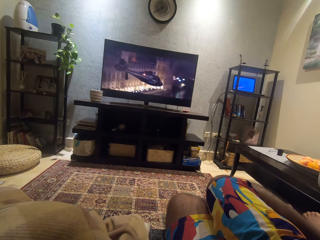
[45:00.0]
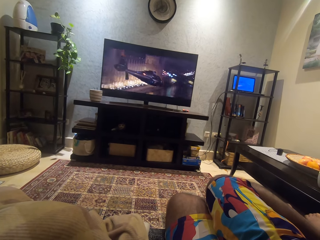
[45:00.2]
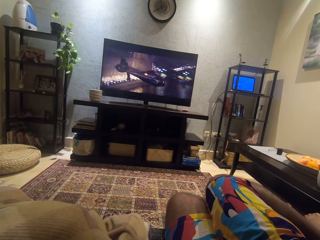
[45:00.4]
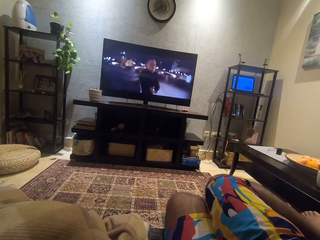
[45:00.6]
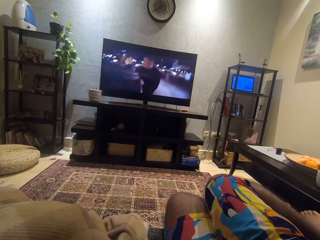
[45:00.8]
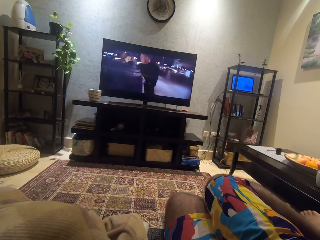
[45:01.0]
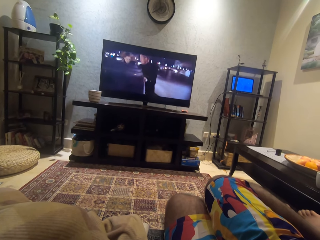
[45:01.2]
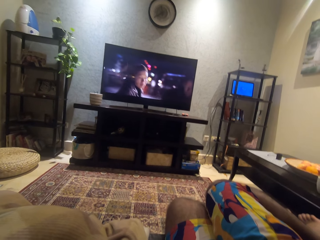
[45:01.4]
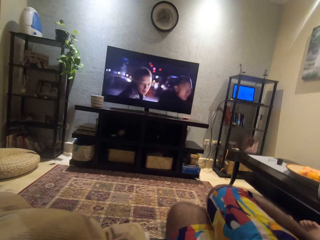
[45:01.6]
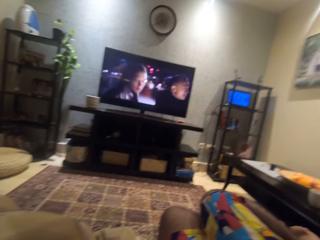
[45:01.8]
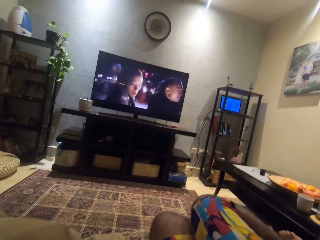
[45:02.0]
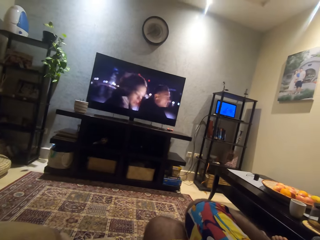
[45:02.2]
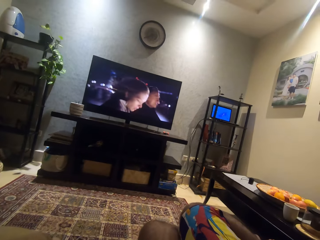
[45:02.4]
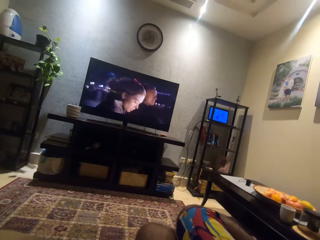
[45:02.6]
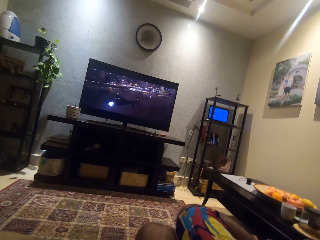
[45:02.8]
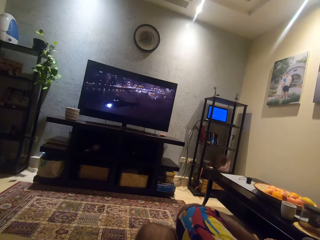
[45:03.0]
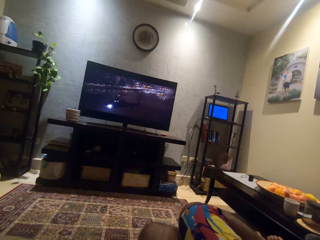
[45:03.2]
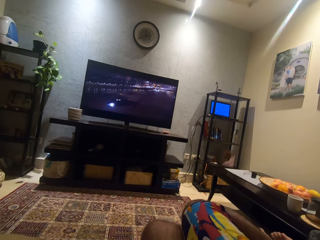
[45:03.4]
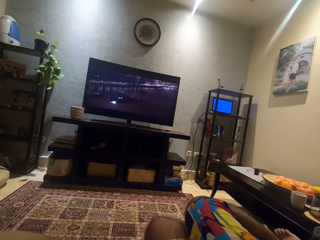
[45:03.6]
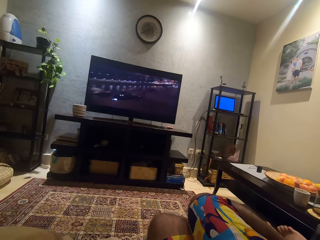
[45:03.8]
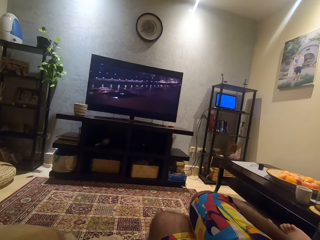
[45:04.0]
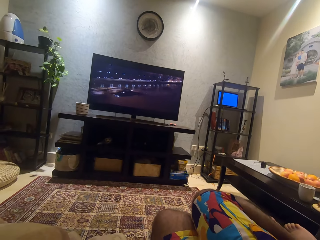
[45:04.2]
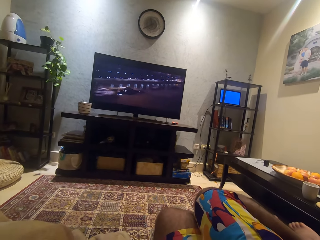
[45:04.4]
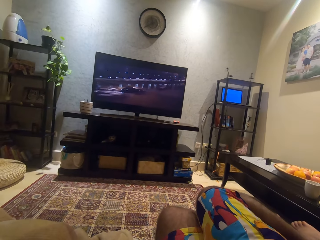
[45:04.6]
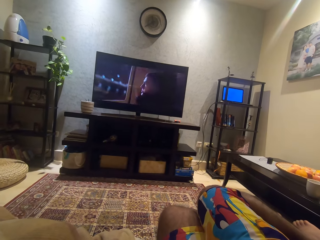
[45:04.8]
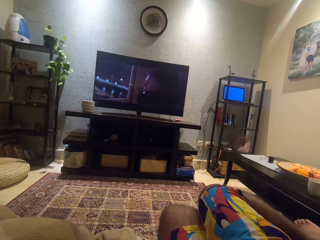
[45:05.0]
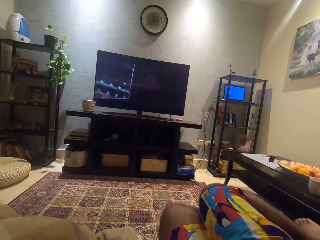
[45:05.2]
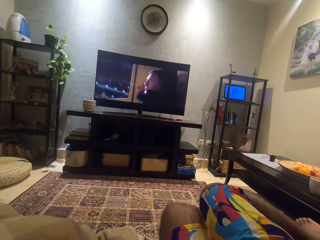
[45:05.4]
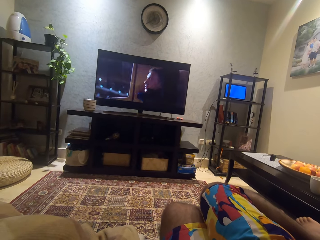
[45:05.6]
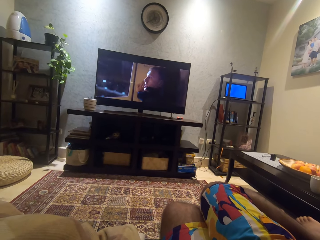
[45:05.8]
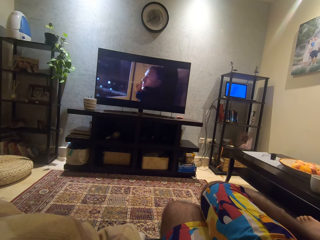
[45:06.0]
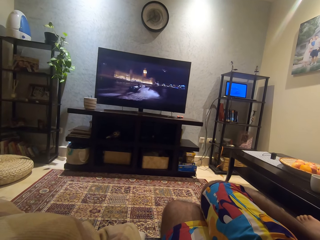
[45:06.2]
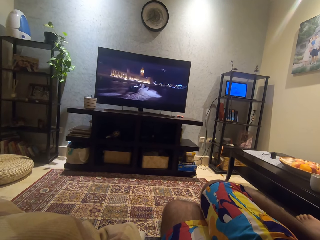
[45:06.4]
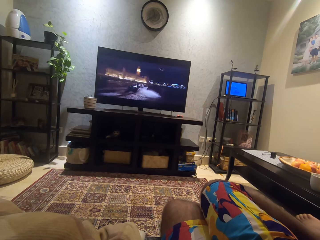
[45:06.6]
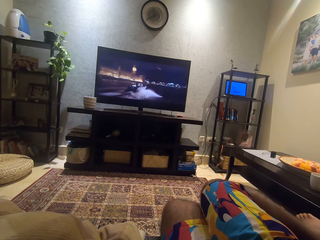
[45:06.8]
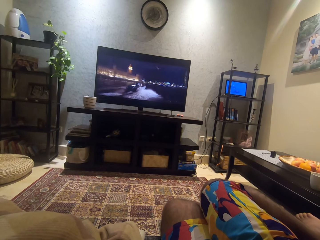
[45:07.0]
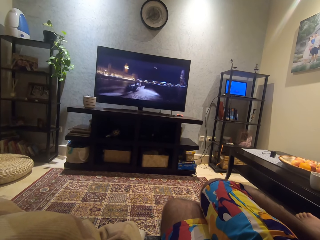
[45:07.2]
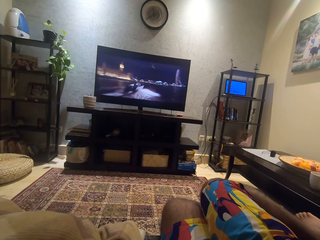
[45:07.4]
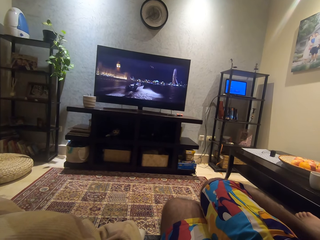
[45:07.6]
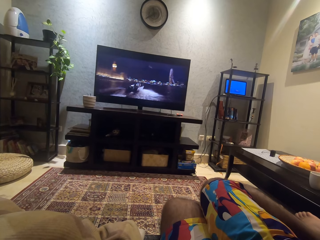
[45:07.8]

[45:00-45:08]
The camera wearer moves his head.

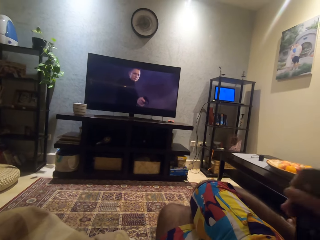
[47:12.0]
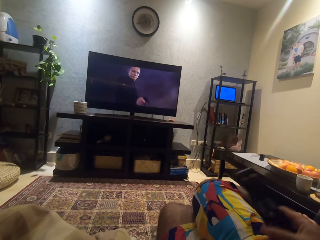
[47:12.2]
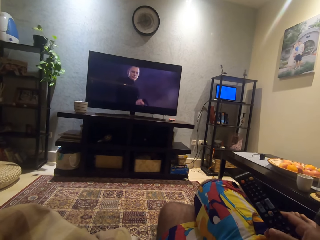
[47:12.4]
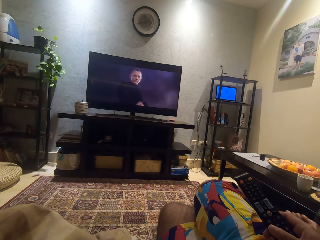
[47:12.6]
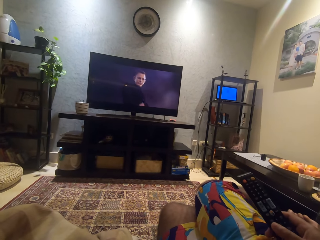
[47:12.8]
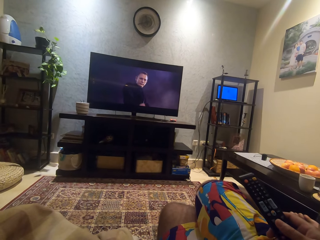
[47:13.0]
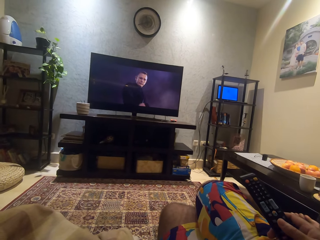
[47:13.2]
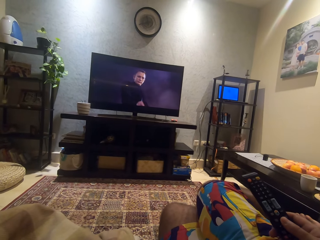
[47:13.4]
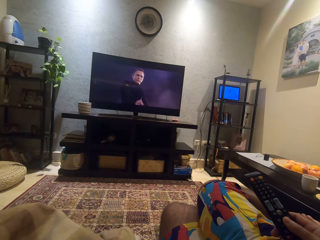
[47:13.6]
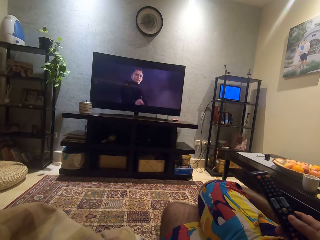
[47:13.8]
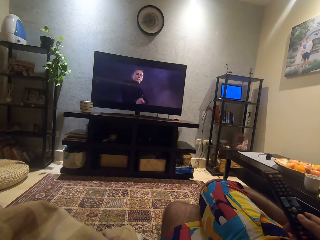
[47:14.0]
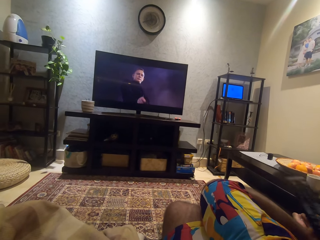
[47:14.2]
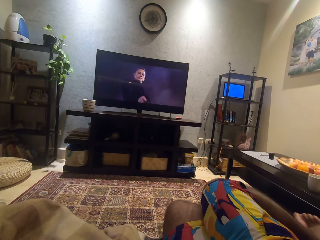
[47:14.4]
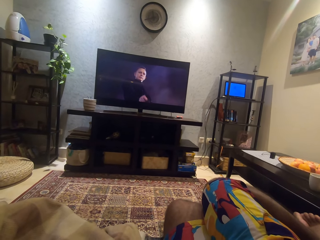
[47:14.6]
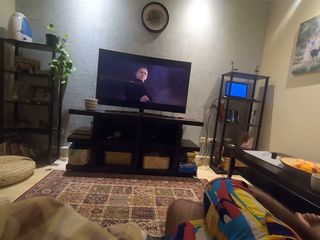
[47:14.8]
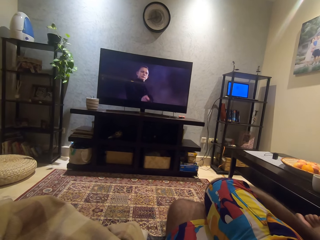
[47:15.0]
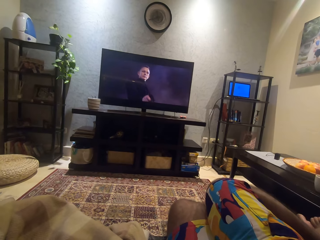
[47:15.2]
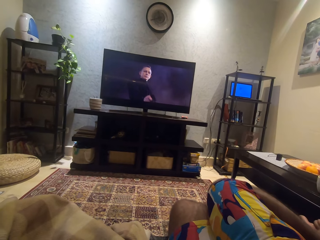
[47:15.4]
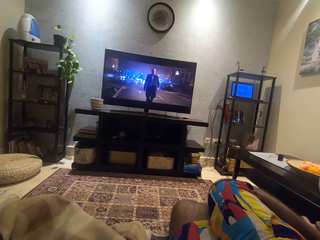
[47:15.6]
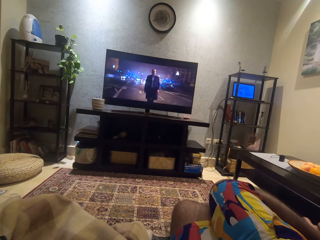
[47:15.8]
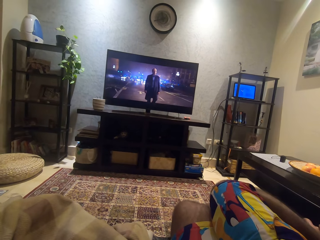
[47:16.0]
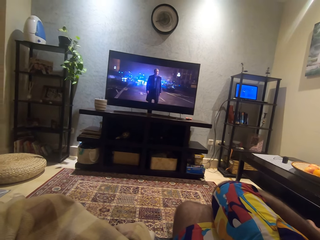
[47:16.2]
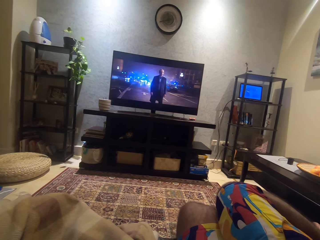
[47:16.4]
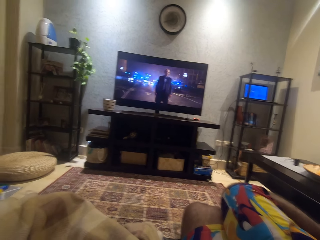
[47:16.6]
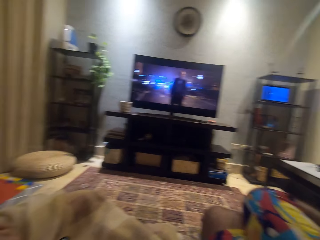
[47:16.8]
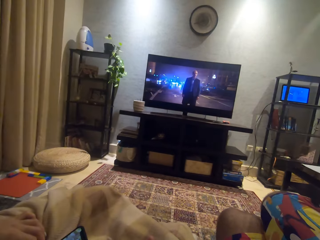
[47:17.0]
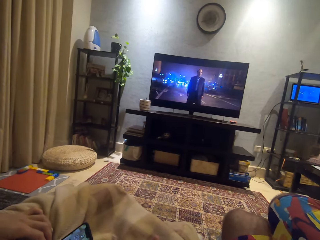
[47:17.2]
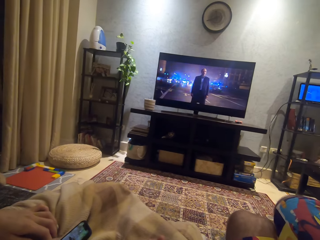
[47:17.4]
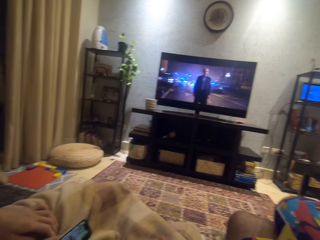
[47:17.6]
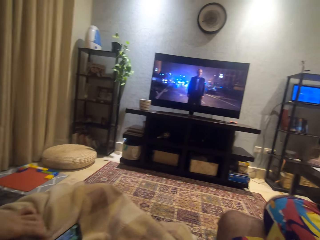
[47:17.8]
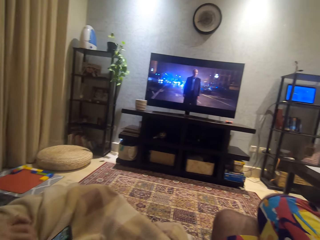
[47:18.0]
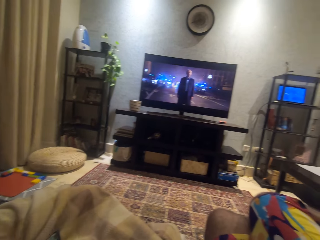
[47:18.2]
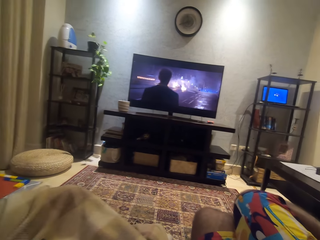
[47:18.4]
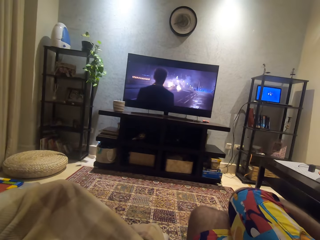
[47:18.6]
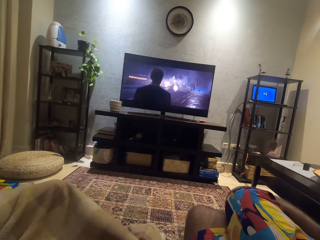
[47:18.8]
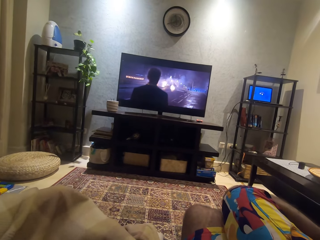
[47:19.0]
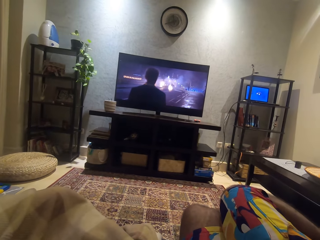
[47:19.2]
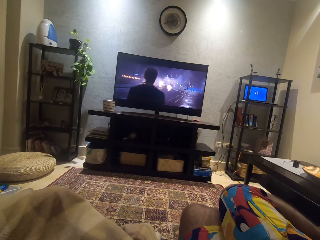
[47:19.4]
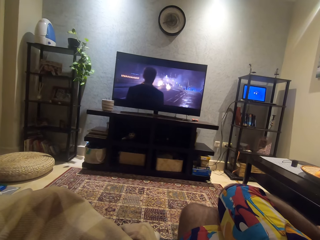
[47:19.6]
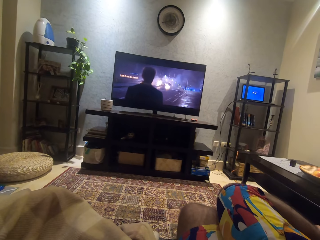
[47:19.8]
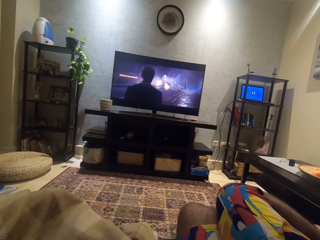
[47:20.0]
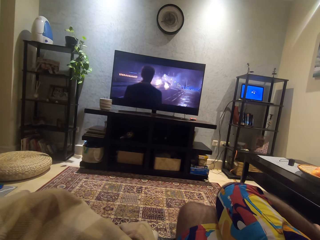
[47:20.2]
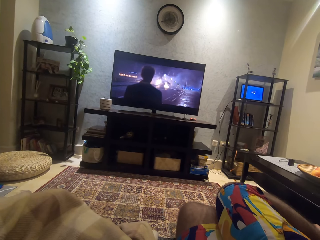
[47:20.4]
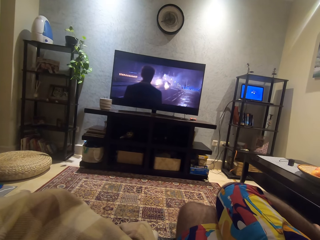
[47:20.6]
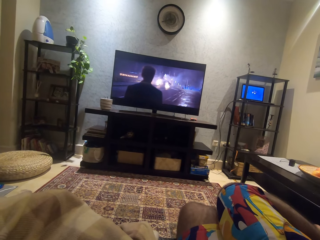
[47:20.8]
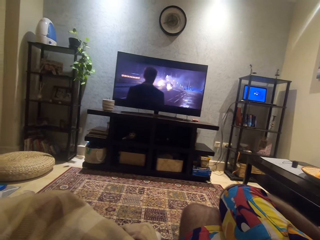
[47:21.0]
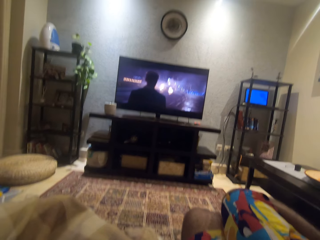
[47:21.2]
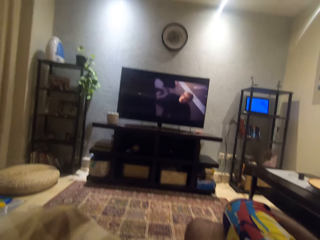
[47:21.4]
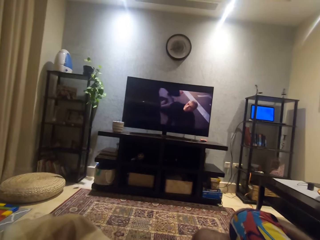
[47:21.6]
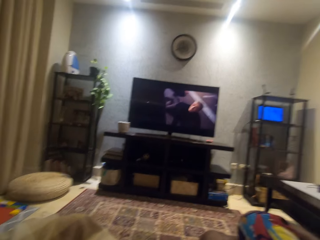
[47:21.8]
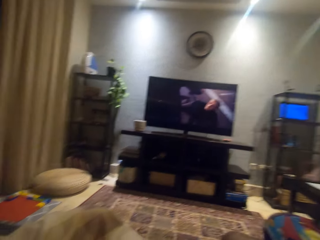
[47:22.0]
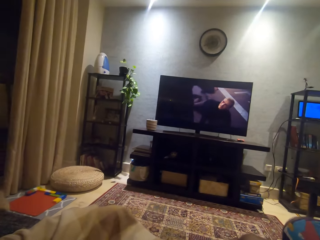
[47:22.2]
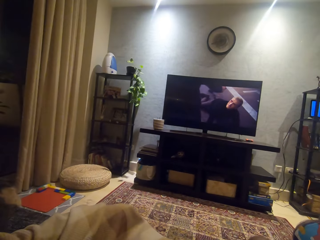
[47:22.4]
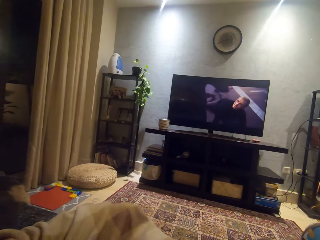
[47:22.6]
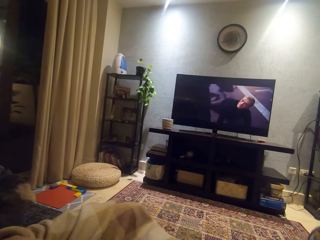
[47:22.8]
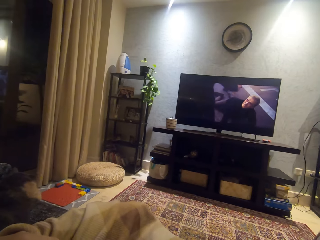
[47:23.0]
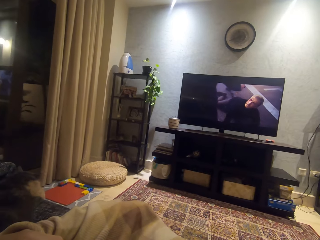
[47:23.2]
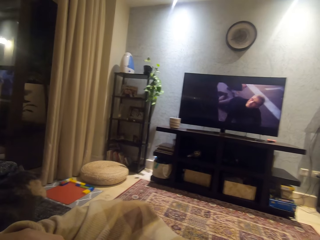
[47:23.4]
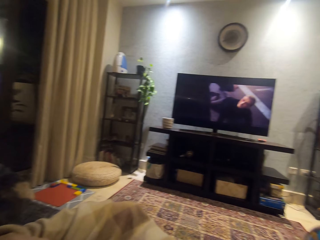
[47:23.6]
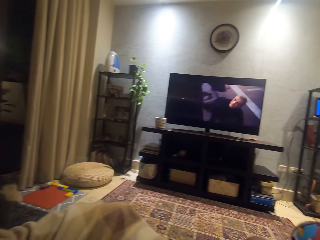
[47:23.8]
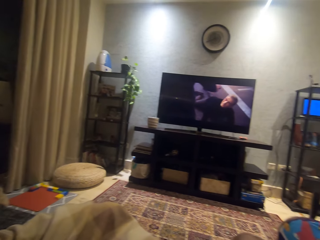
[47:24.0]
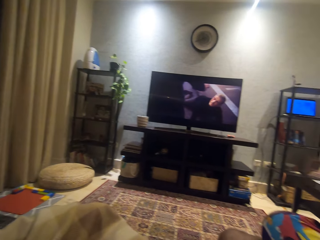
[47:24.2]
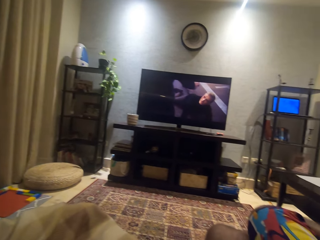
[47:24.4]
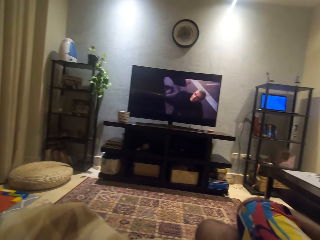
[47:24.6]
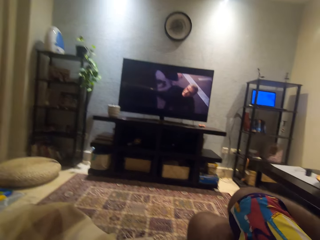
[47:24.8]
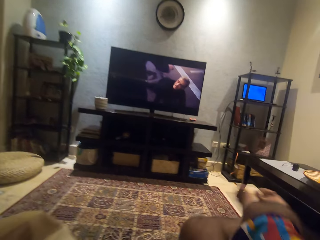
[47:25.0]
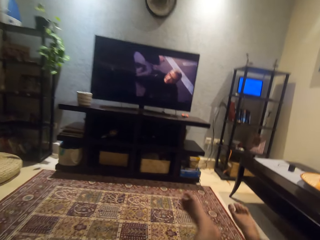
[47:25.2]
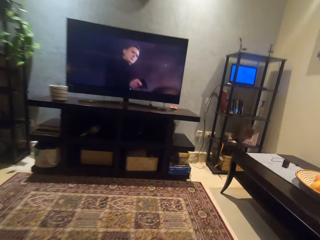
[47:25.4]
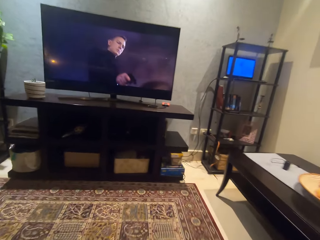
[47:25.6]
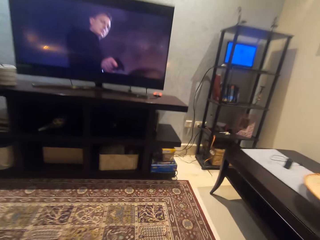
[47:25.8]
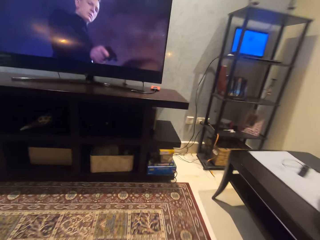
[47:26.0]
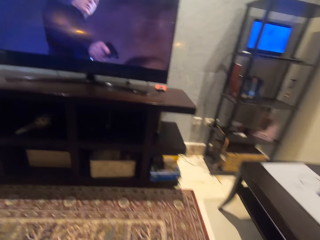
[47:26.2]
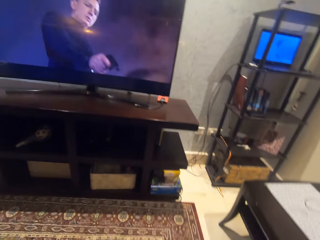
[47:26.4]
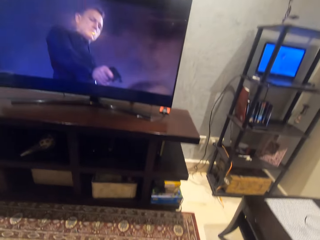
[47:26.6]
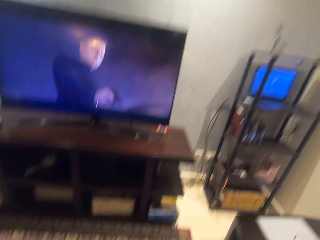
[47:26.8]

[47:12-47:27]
The camera wearer presses a remote controller with his right hand.
